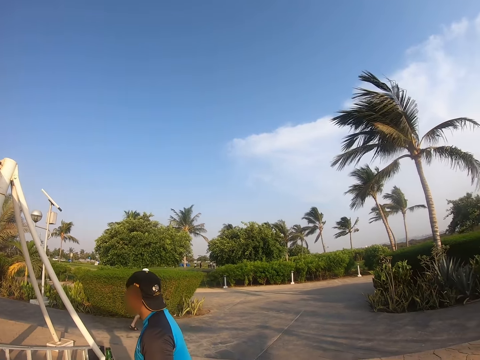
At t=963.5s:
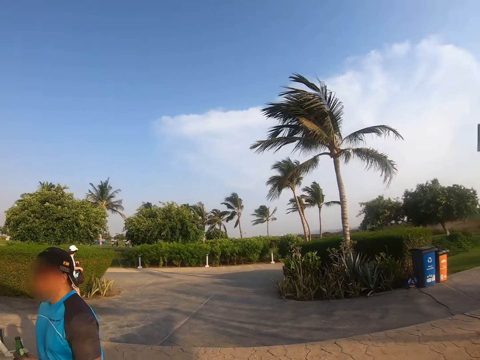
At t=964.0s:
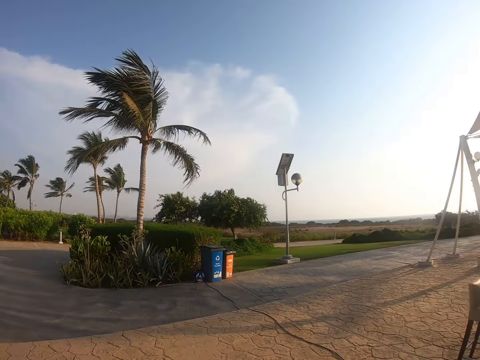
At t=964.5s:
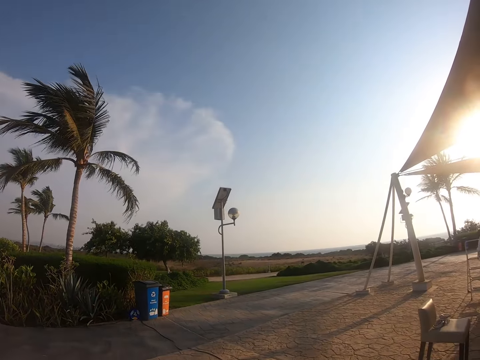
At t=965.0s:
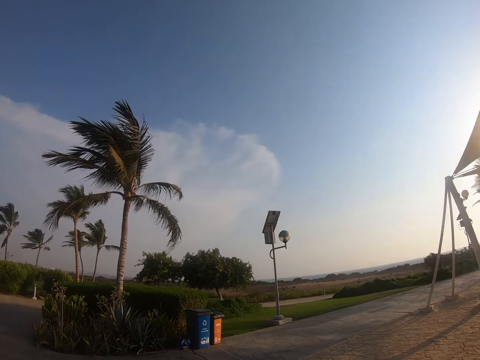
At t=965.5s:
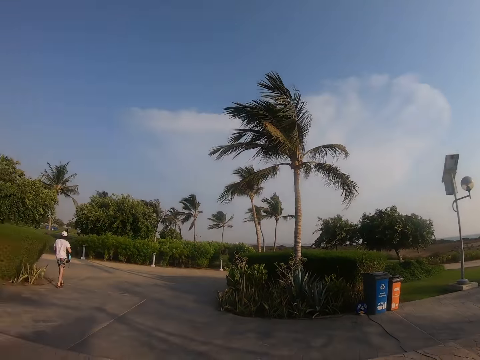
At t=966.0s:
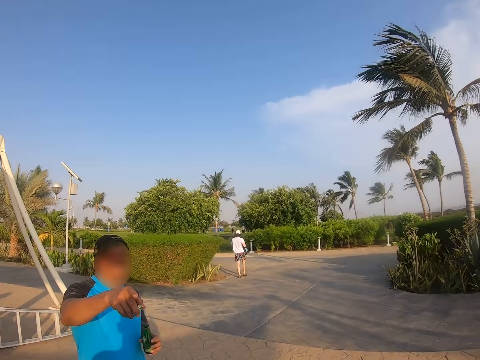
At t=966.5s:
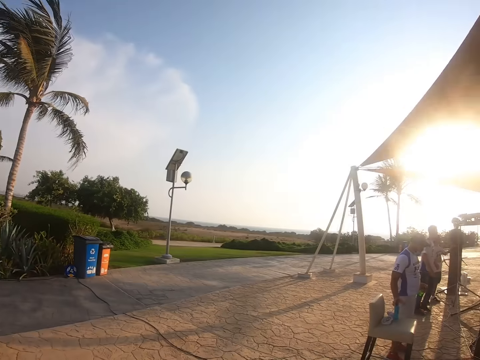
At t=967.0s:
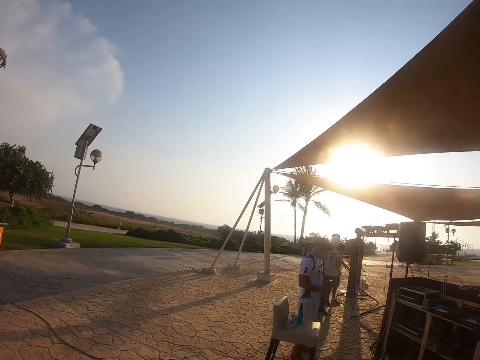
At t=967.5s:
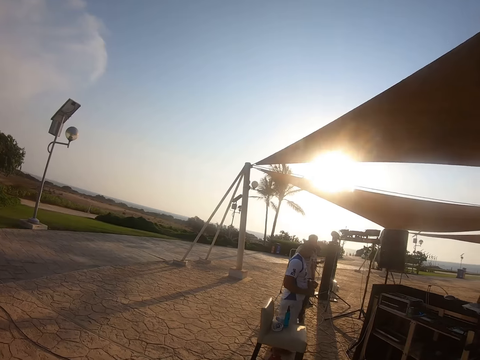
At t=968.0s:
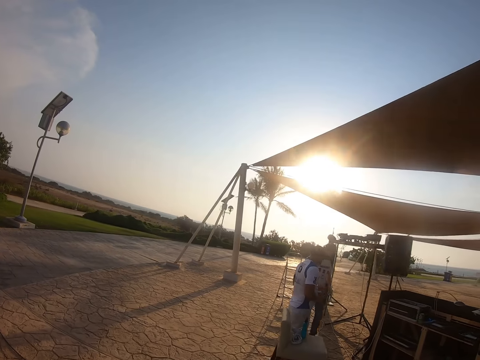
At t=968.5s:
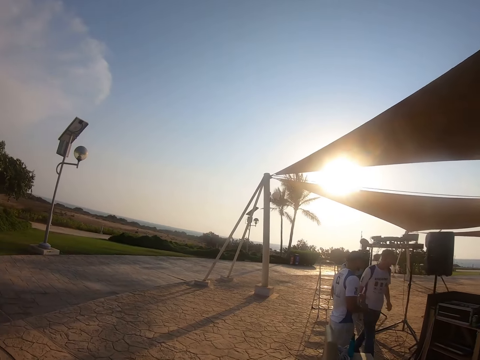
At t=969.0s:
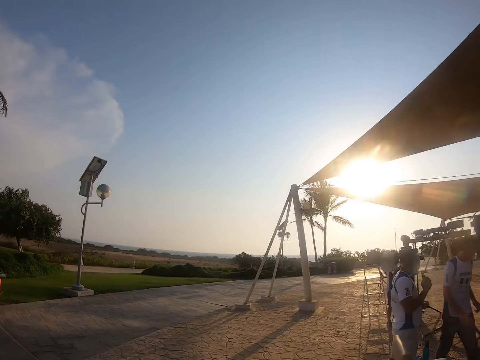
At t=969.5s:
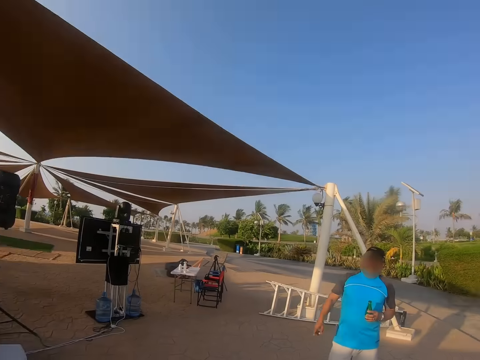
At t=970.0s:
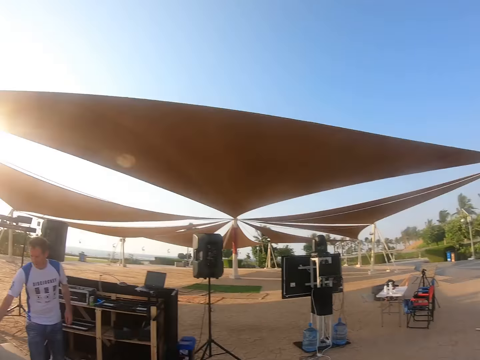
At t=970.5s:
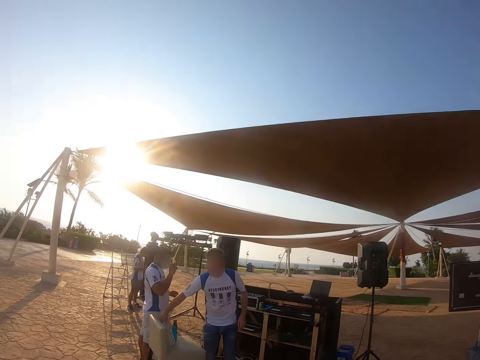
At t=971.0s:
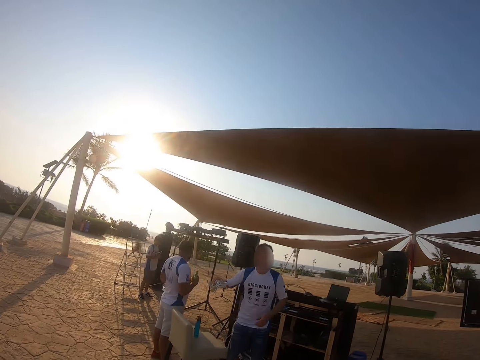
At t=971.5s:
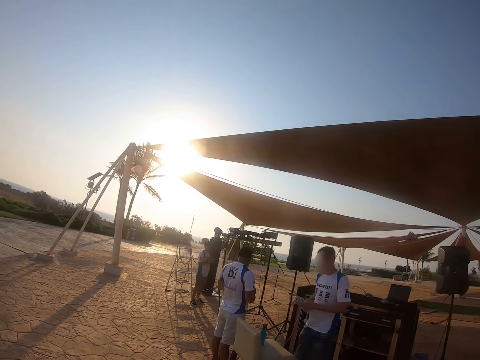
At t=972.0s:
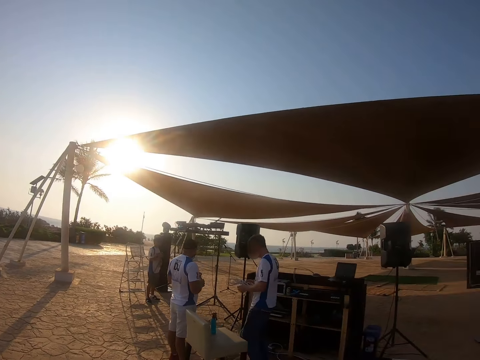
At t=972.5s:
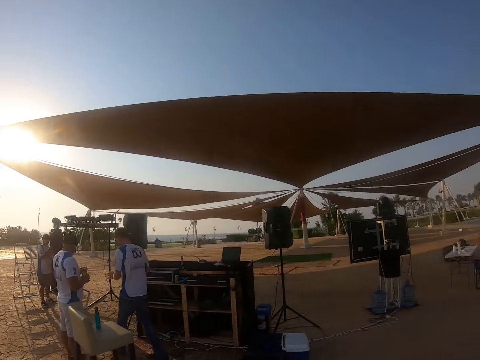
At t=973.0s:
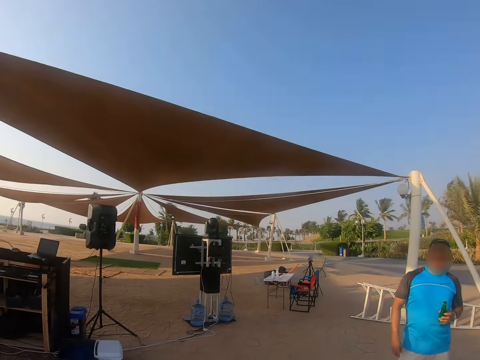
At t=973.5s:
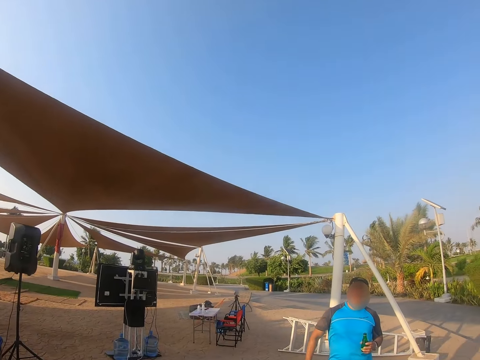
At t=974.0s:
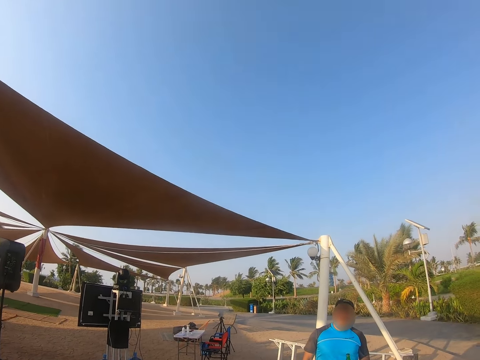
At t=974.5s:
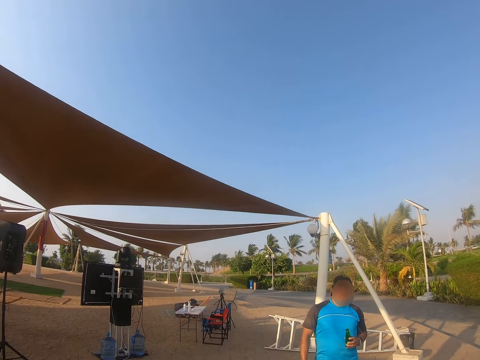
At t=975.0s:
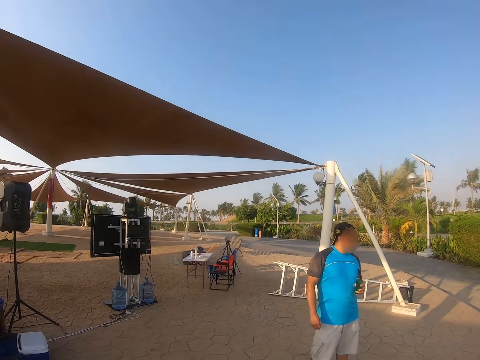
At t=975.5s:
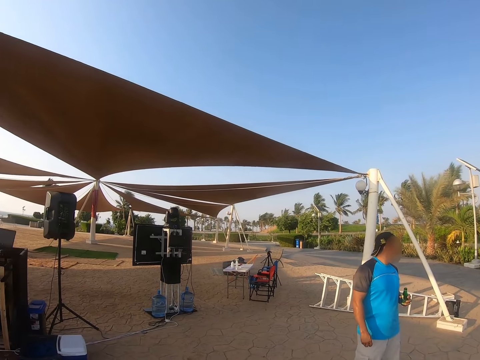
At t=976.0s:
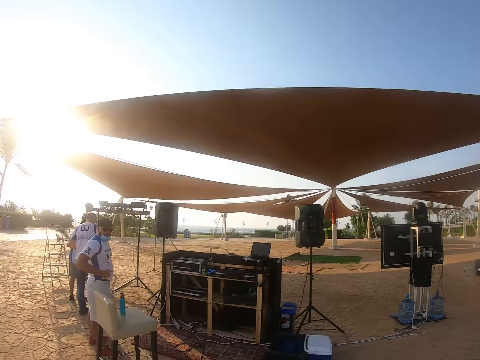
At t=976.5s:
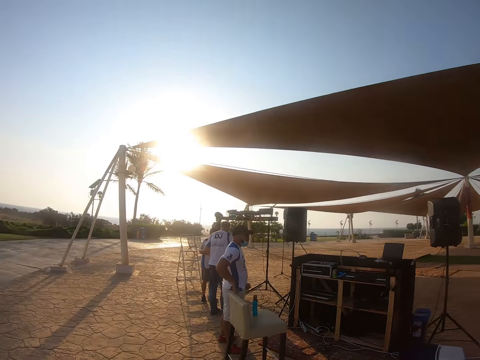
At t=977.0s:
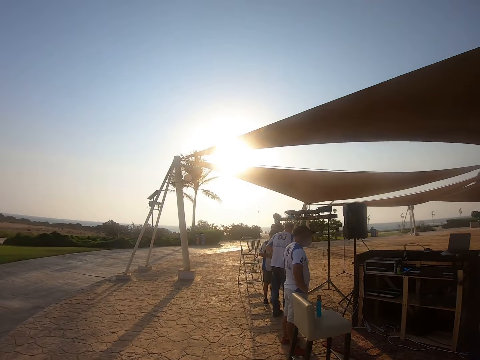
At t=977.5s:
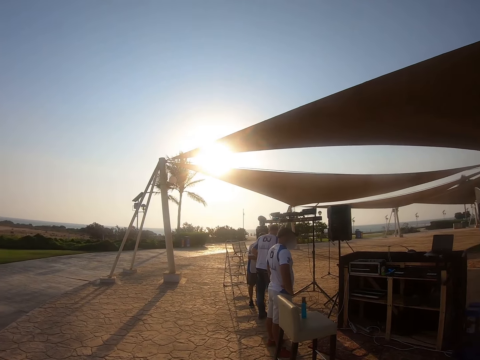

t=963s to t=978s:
The camera wearer looks around the compound.

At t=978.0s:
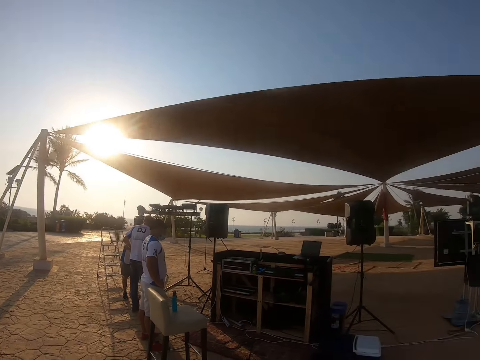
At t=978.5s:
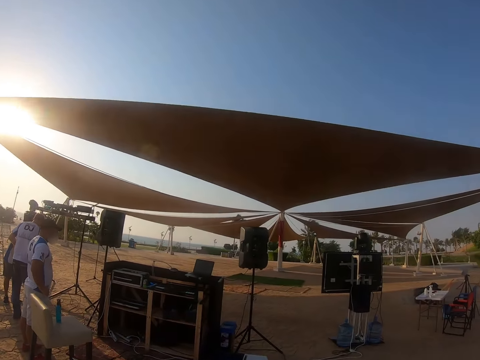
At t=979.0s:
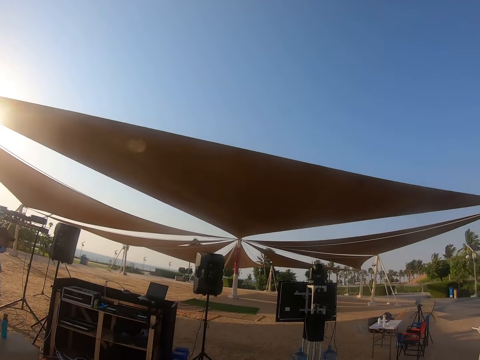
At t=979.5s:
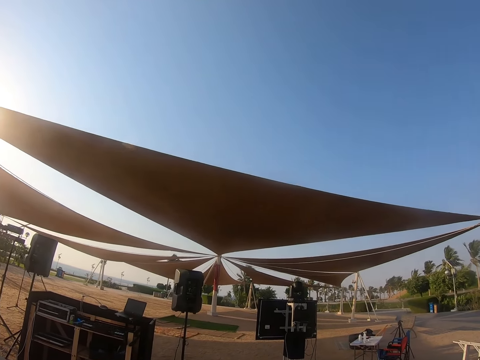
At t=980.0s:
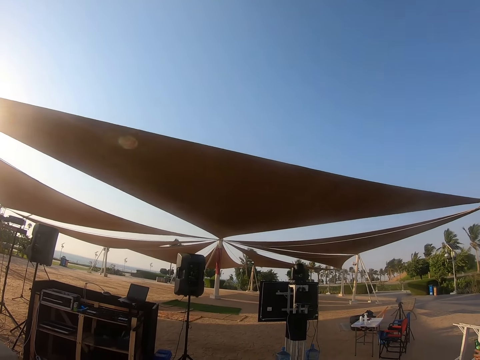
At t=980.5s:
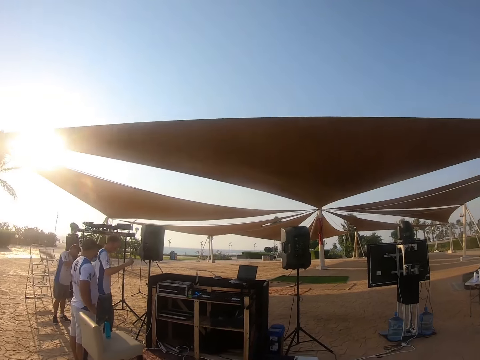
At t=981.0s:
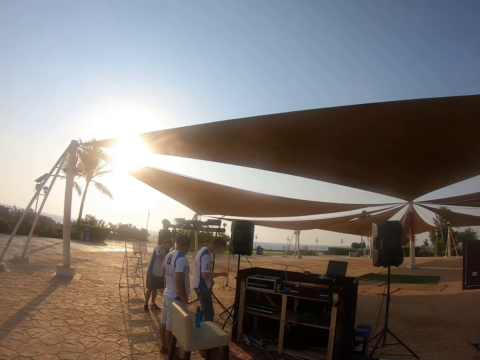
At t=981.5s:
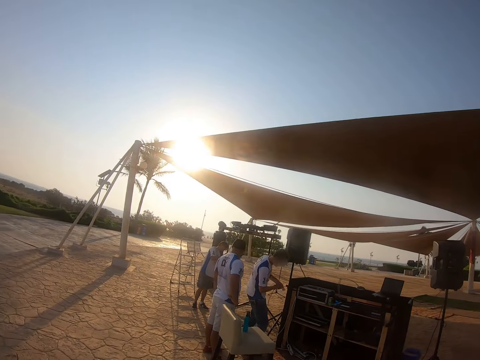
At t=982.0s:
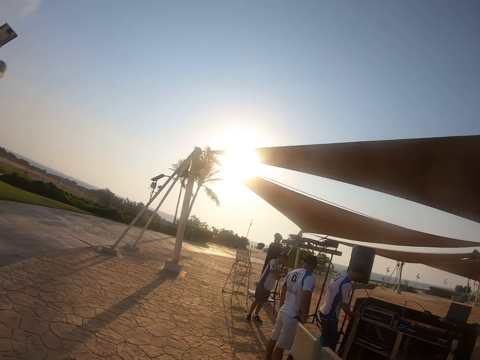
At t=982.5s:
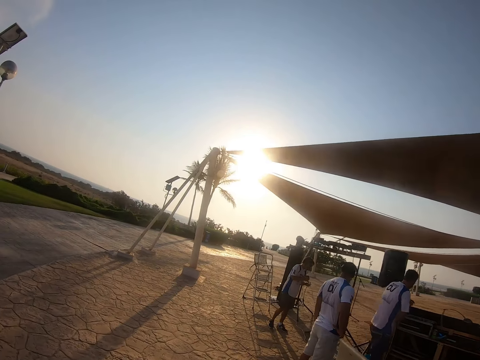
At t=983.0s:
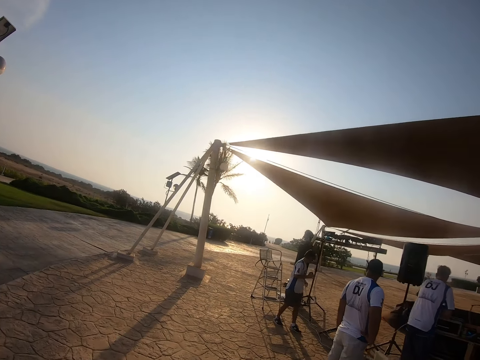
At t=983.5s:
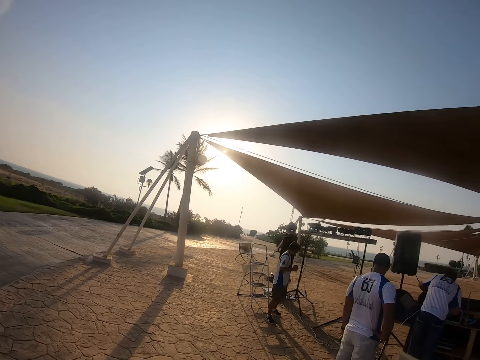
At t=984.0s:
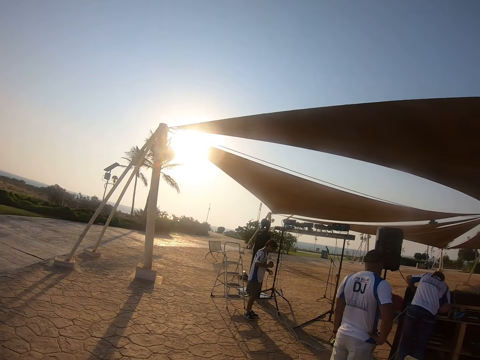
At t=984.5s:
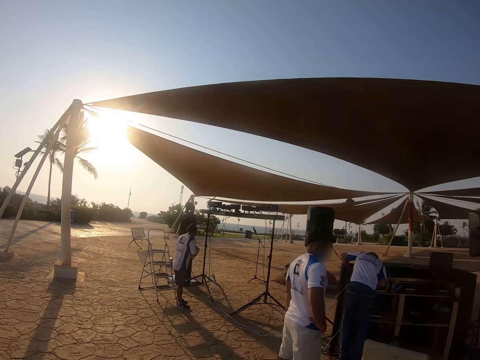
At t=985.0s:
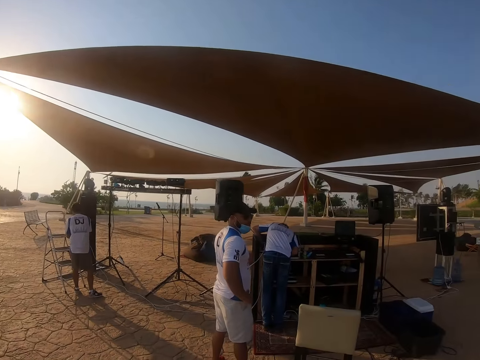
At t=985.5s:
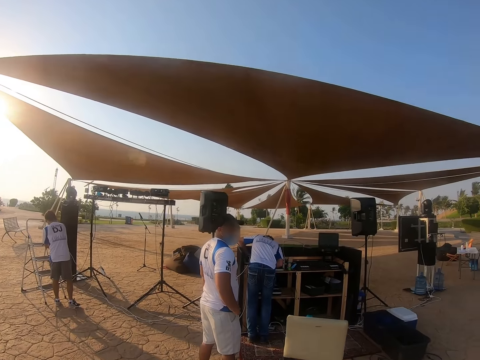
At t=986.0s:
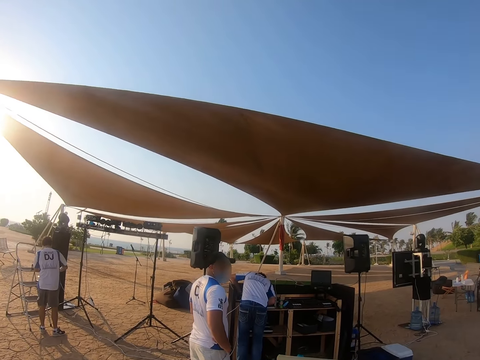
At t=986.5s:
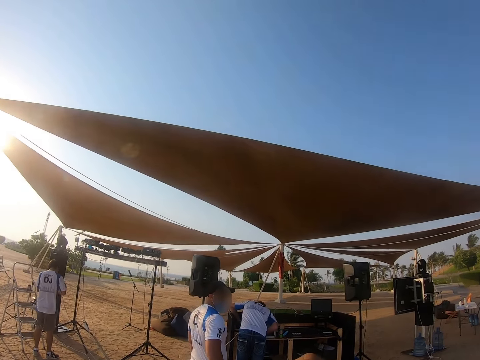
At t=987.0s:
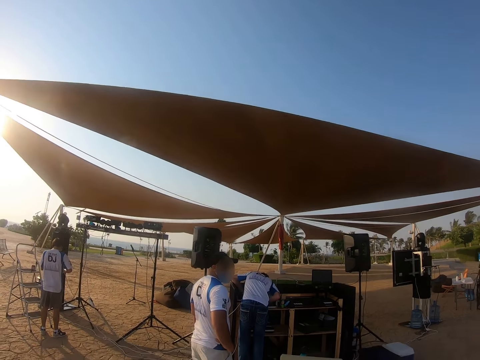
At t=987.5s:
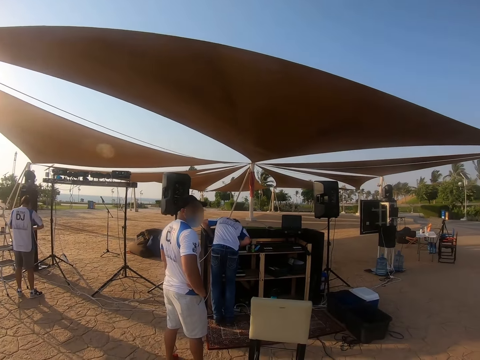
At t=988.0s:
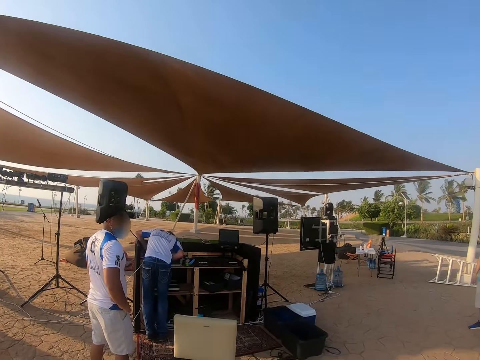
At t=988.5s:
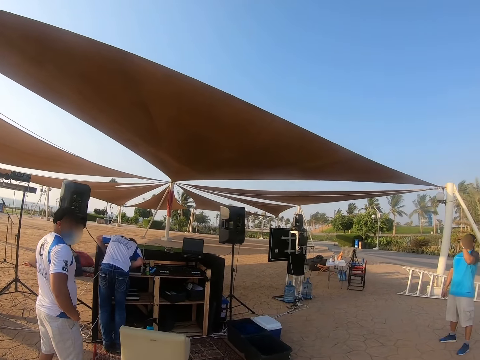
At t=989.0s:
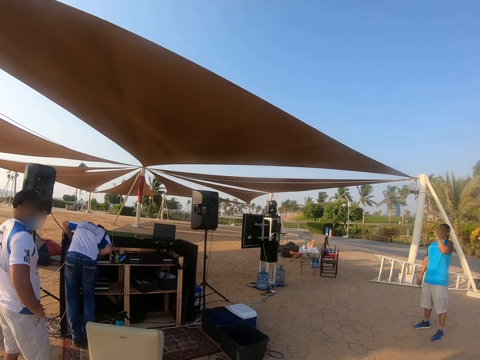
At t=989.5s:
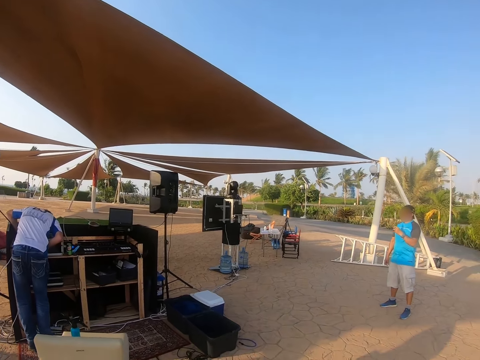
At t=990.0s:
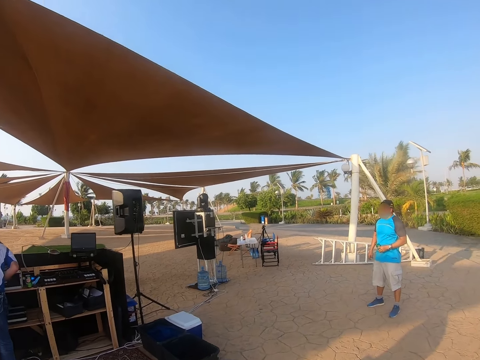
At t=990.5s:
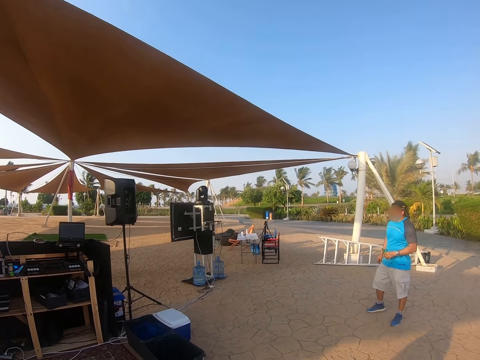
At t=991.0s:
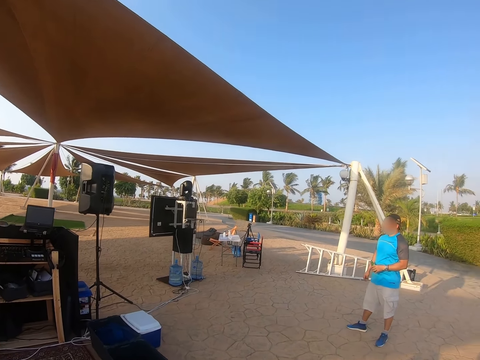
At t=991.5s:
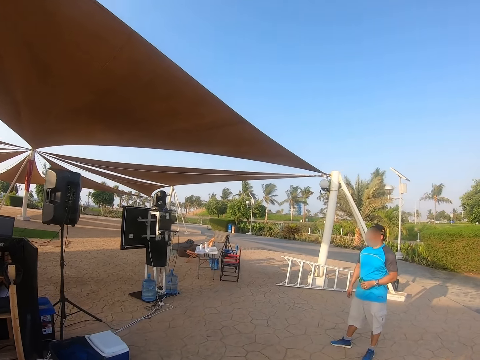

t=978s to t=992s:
The camera wearer walks around.
